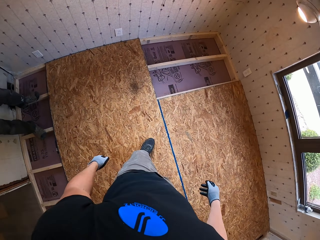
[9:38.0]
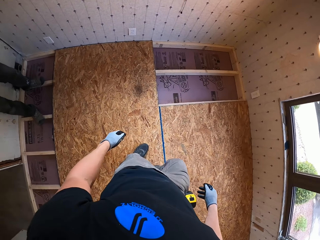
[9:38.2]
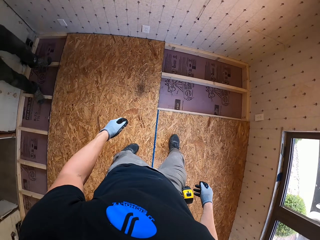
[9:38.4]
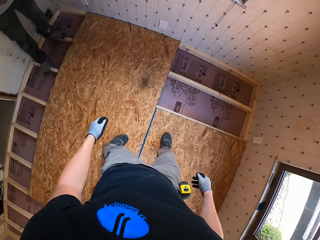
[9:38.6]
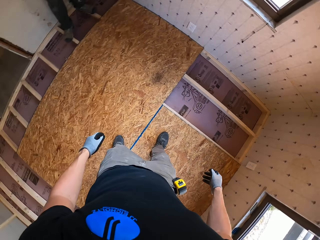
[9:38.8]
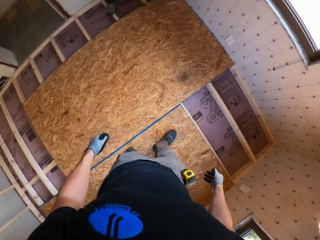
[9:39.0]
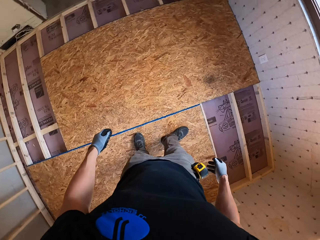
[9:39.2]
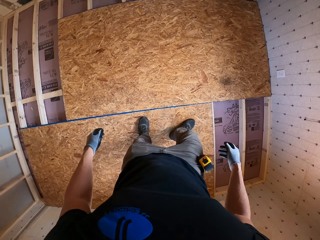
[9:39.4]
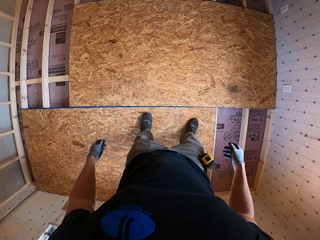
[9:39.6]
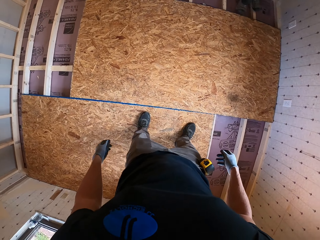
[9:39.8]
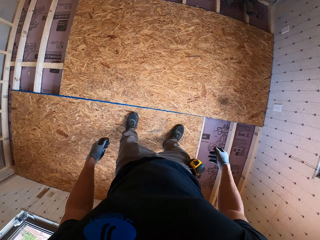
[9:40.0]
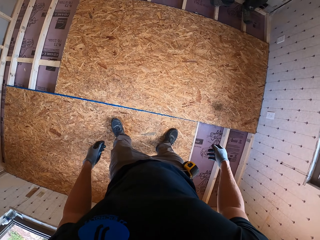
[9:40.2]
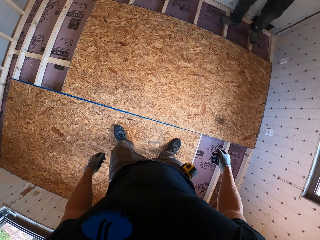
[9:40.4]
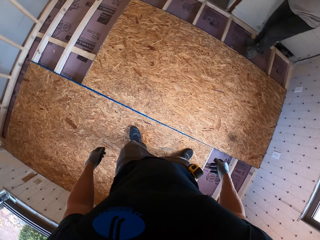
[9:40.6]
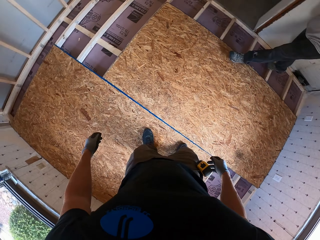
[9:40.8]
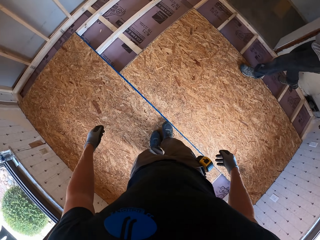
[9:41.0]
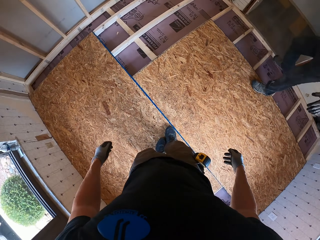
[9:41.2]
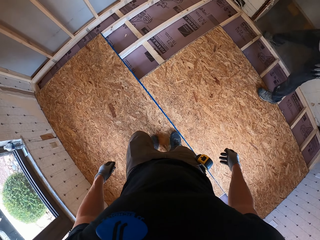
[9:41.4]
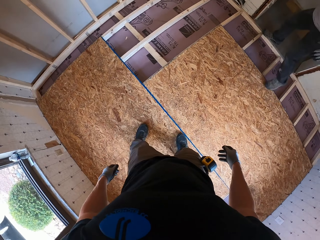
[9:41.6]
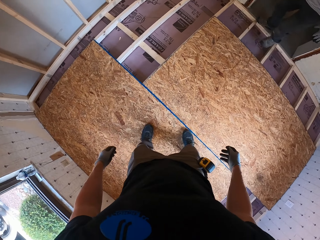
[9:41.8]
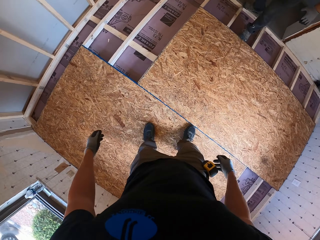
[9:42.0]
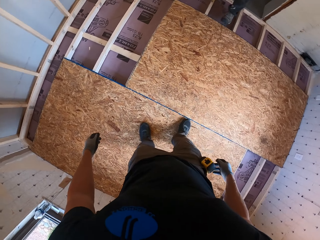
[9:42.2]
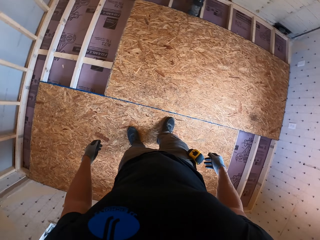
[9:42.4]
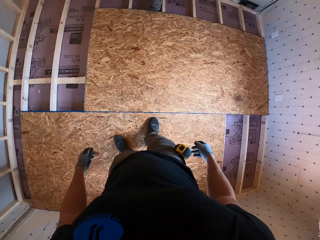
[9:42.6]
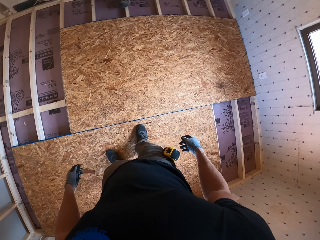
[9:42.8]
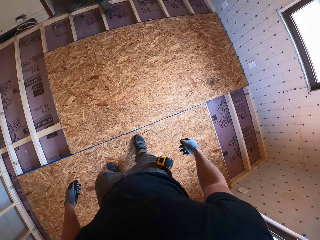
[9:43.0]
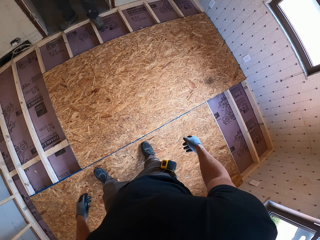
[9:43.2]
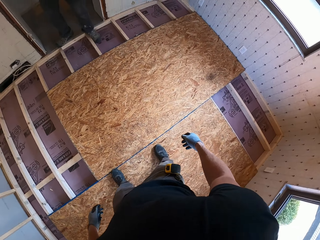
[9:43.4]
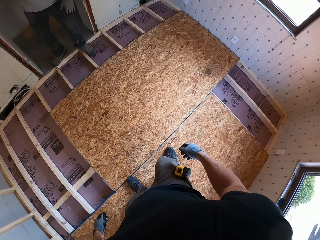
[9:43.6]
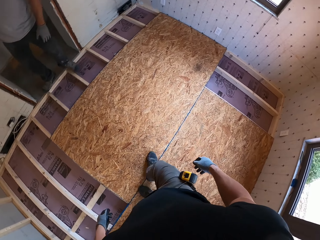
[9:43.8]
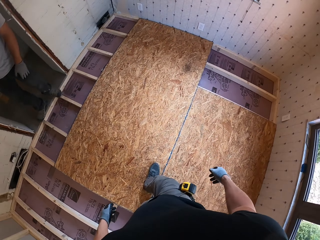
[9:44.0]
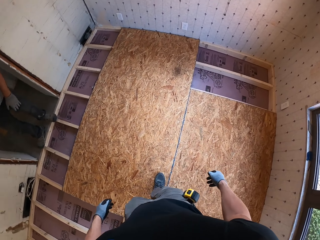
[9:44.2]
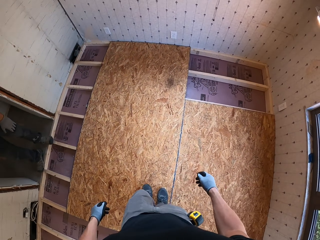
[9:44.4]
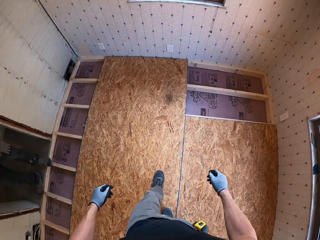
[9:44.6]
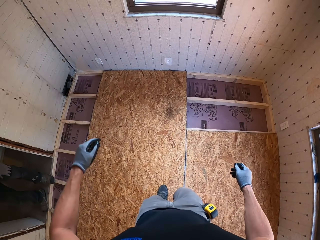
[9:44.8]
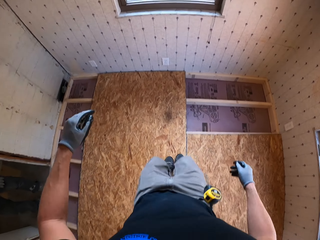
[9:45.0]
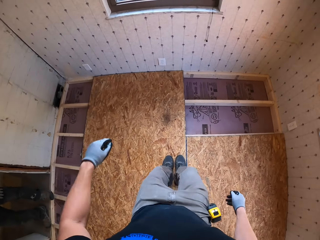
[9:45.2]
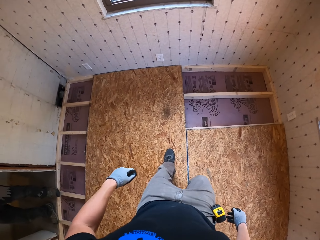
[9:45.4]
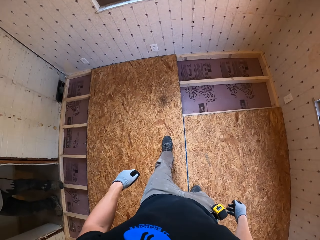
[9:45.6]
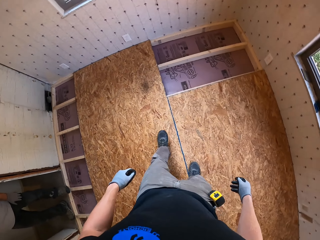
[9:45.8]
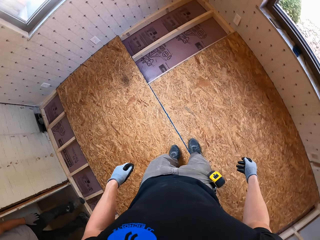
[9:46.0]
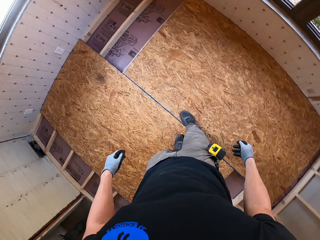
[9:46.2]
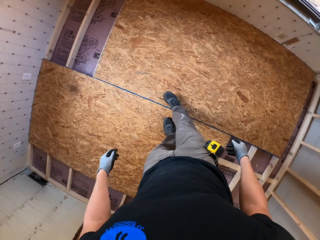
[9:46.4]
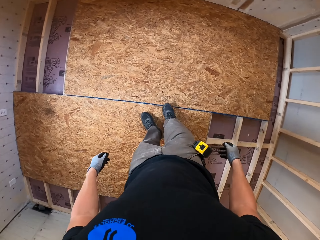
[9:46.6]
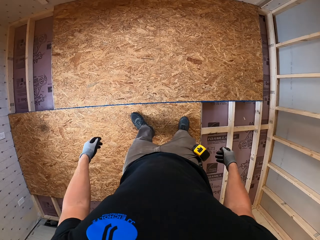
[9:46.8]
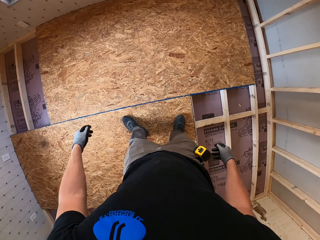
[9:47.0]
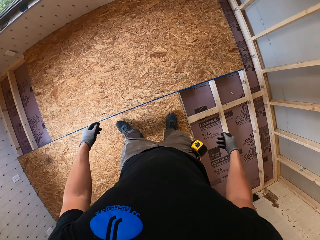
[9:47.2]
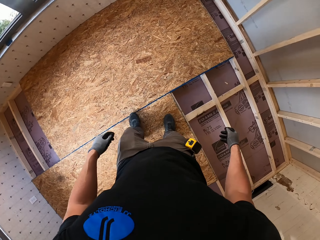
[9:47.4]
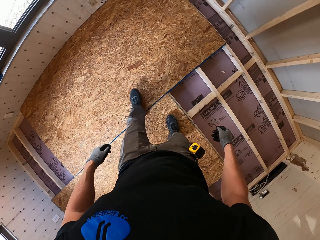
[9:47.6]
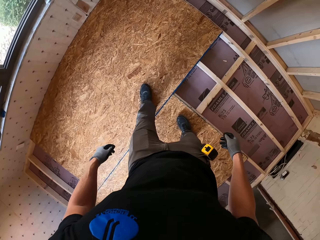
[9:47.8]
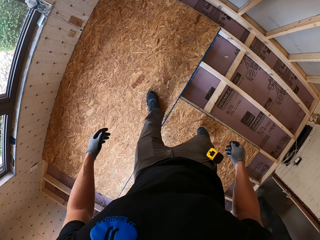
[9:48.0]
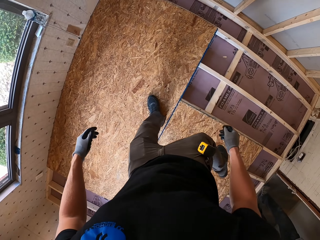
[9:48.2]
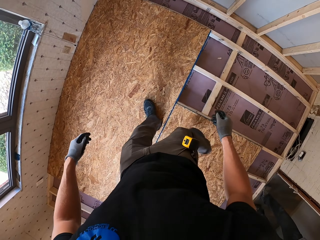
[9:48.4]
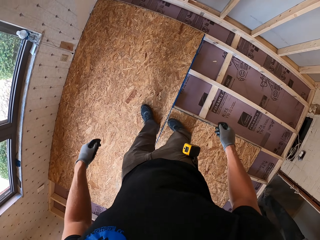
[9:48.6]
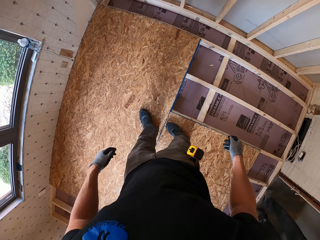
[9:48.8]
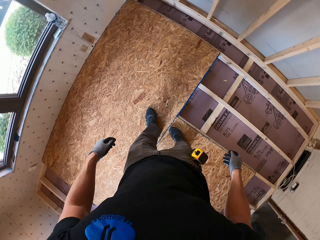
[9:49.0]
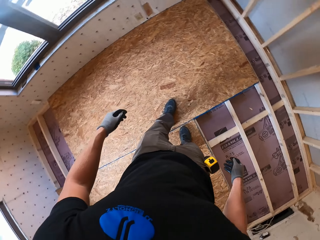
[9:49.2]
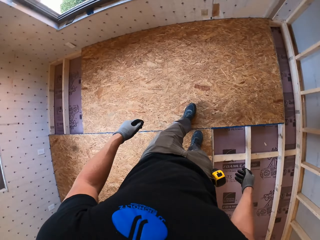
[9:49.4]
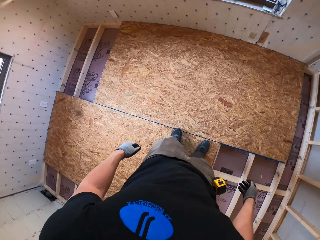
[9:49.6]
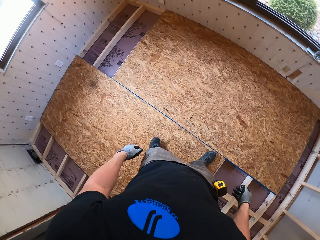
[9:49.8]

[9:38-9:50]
The camera wearer walks upon the board. A person walks around and looks around.

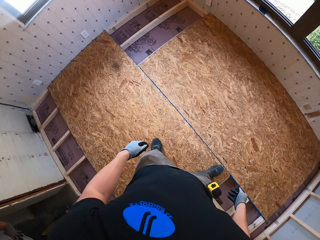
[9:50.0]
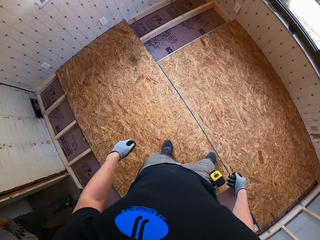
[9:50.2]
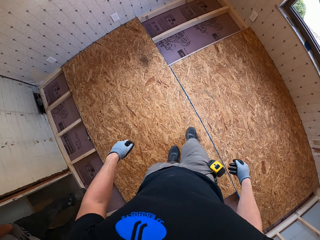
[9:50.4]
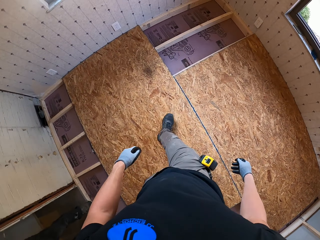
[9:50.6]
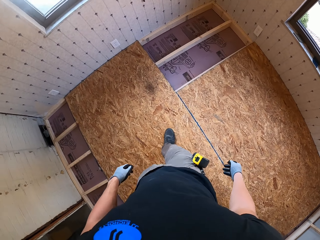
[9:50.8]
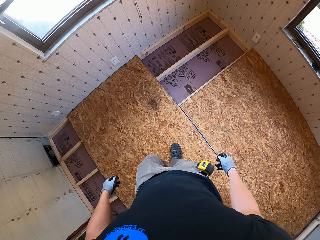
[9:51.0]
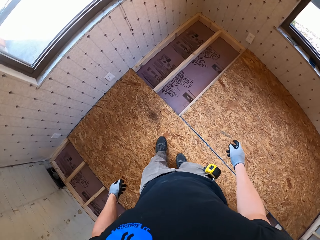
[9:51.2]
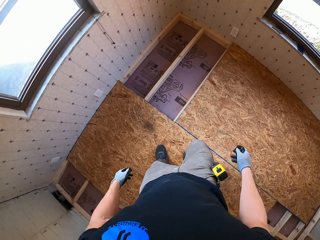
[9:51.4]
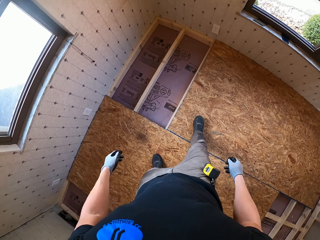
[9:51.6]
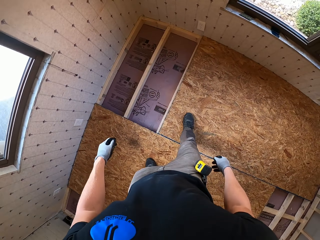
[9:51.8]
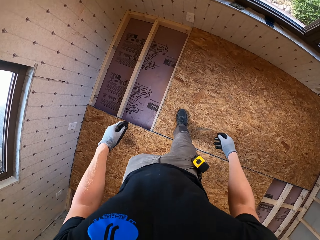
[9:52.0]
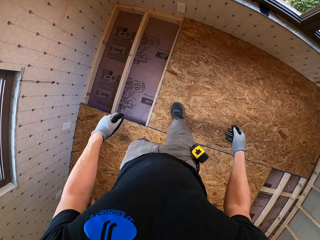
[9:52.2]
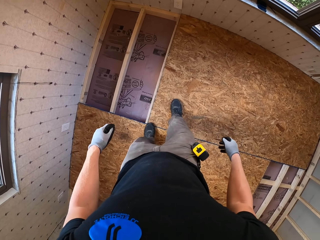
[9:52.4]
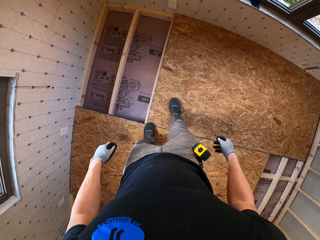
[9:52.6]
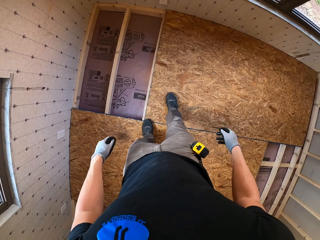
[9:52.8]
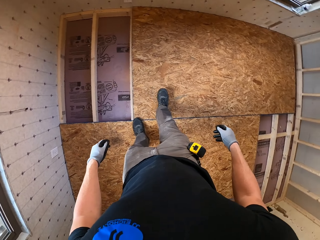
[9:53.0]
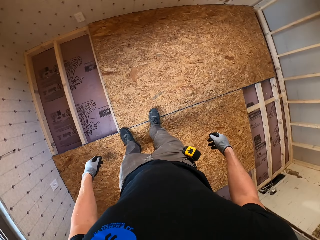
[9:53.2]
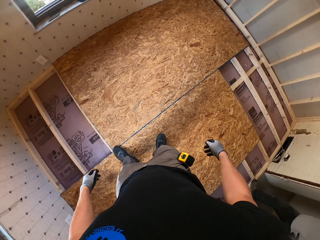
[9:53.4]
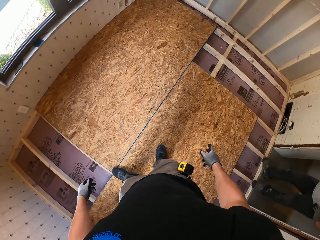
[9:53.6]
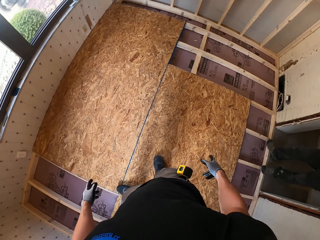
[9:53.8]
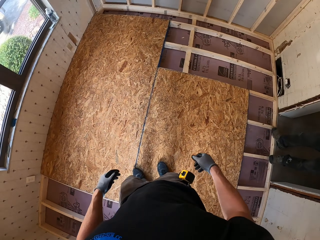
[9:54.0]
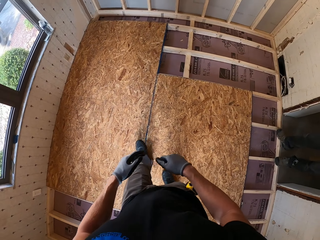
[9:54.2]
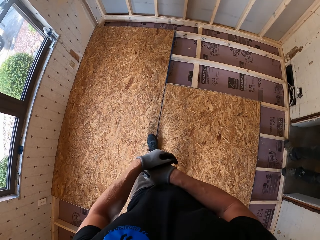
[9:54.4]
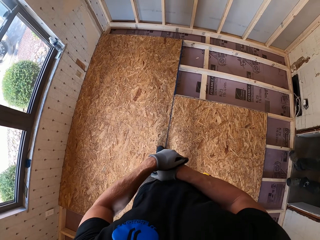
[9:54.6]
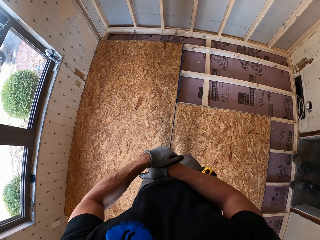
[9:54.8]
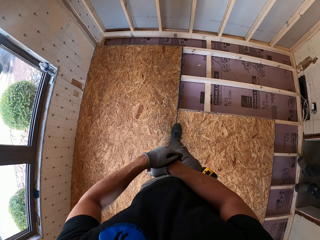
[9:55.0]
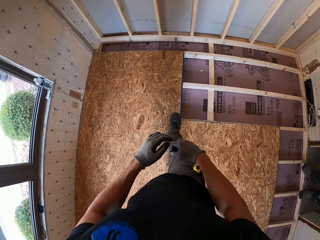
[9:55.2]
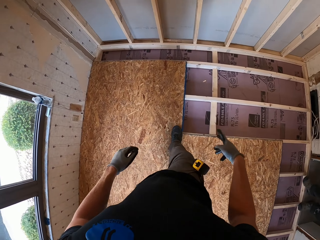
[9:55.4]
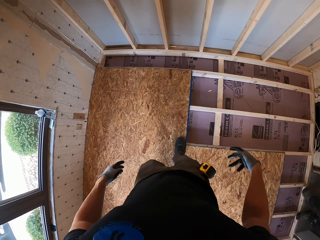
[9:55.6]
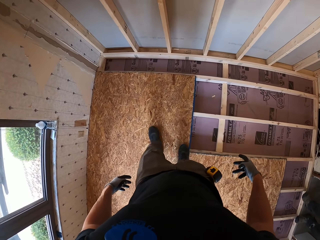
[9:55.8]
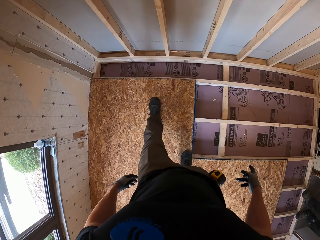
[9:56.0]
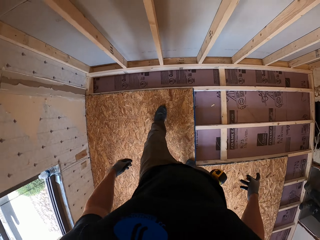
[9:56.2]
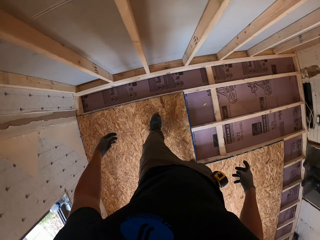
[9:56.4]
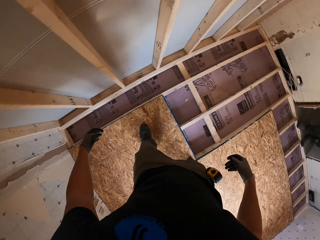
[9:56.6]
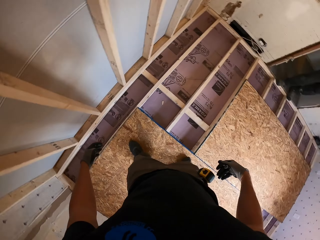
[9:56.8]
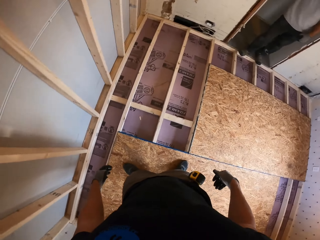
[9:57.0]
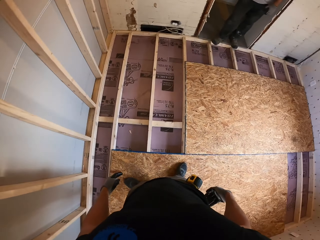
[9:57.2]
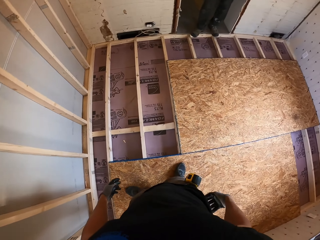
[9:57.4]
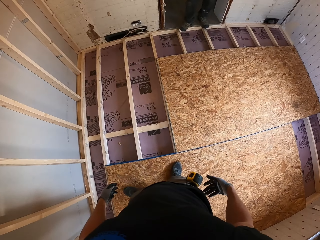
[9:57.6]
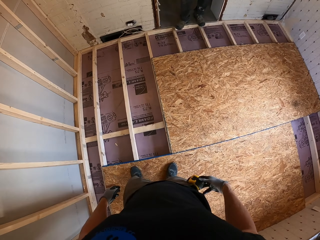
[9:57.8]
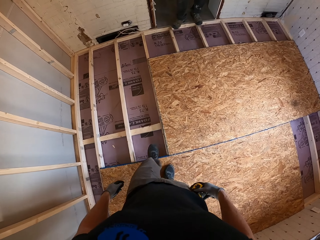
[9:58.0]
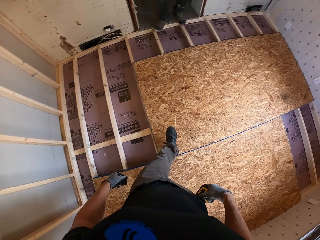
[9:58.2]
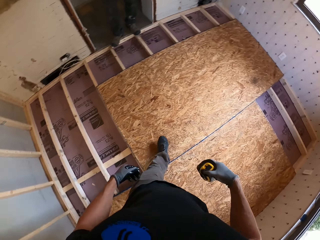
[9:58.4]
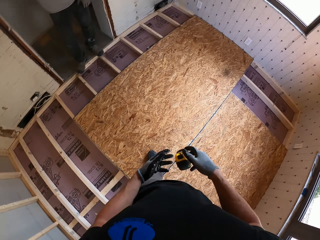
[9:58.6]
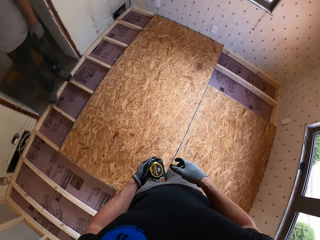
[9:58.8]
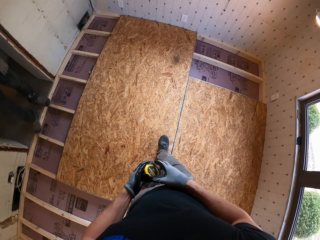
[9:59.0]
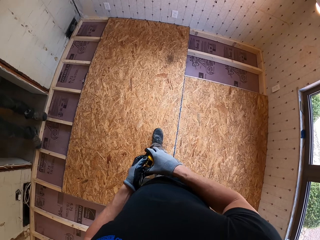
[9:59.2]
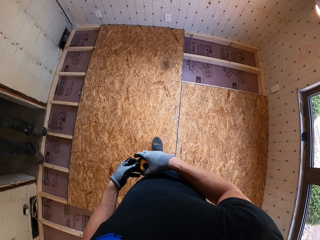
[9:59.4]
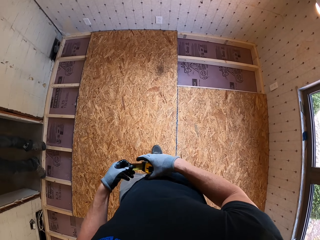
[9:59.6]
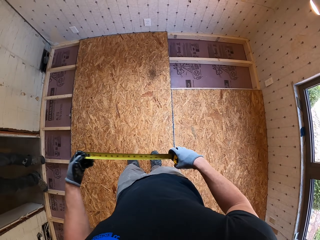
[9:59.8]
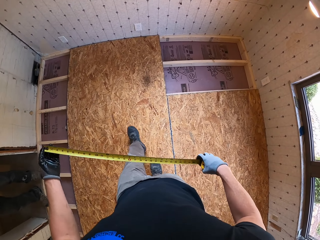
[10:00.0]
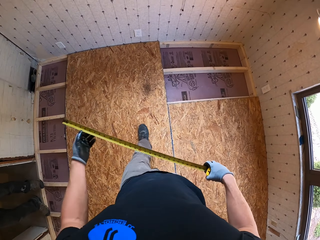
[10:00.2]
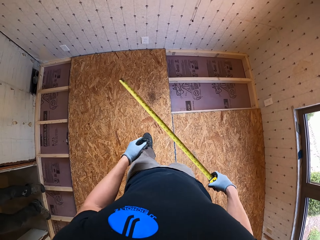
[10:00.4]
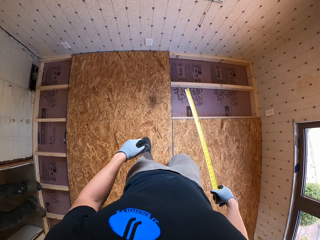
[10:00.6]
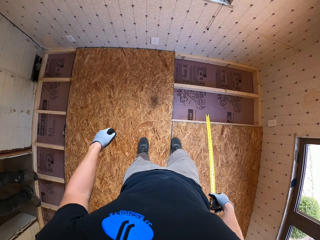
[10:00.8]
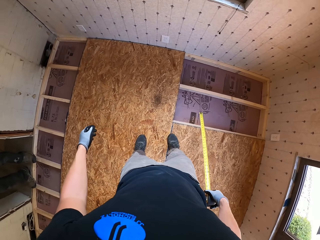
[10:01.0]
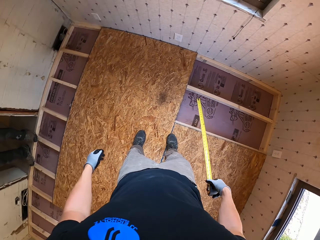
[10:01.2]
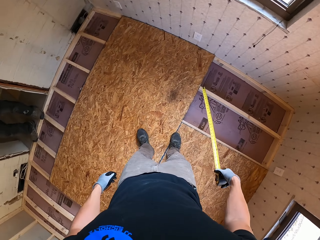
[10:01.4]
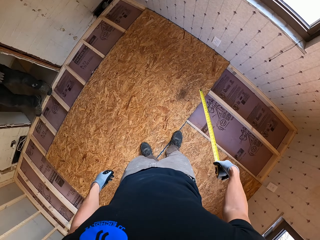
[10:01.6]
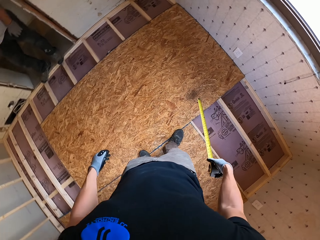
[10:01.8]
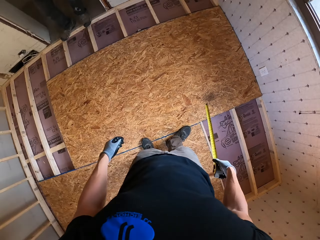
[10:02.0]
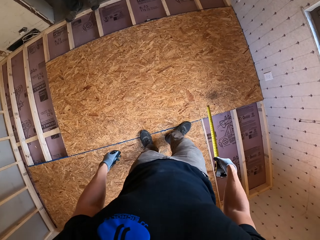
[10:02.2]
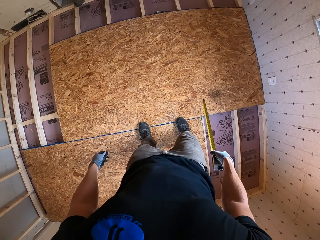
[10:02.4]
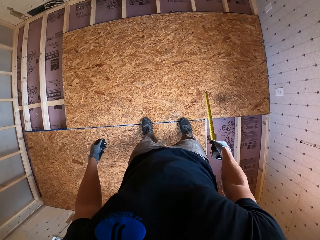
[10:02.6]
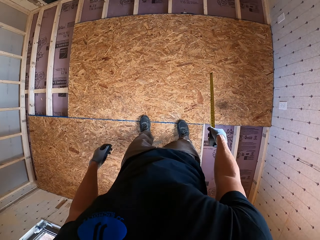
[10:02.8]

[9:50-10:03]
The camera wearer picks up the tape measure. They hold the tape measure. They pull the tape measure.
